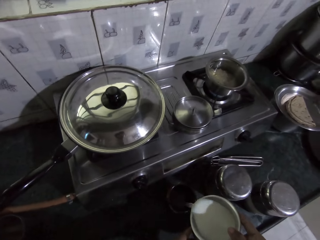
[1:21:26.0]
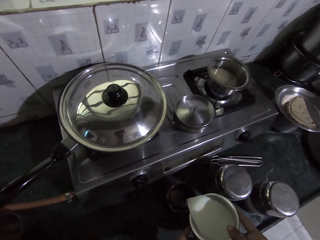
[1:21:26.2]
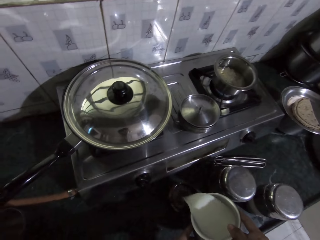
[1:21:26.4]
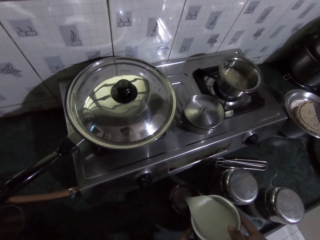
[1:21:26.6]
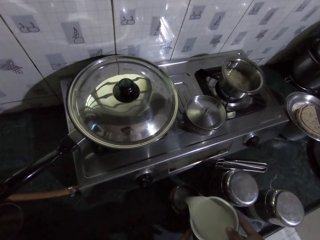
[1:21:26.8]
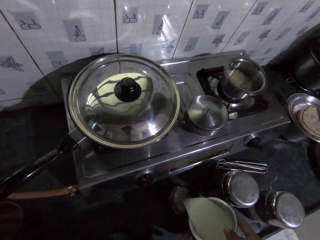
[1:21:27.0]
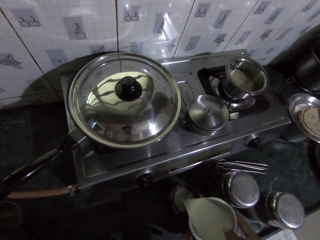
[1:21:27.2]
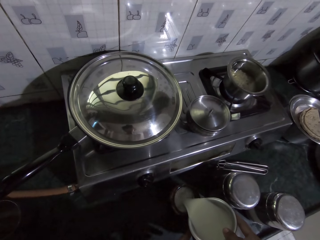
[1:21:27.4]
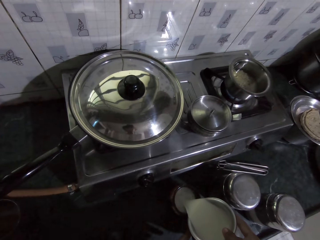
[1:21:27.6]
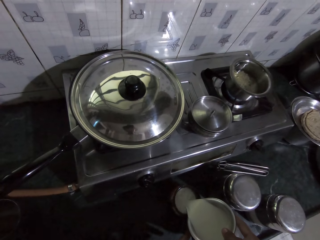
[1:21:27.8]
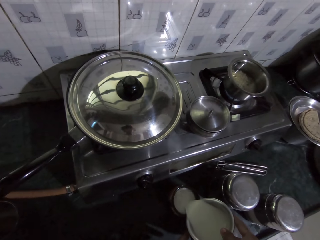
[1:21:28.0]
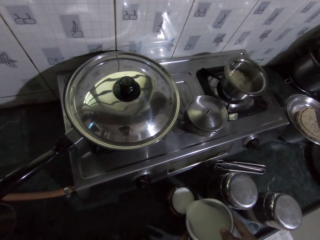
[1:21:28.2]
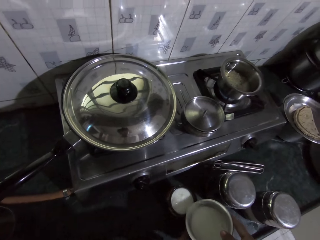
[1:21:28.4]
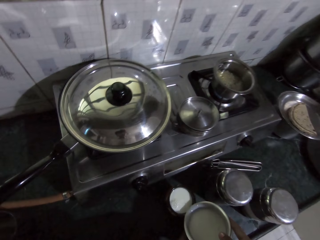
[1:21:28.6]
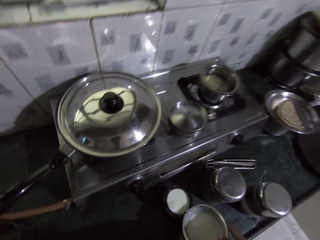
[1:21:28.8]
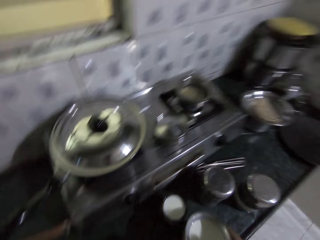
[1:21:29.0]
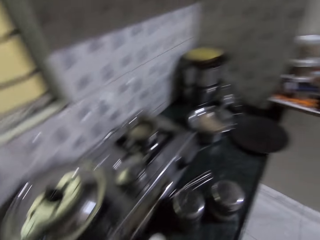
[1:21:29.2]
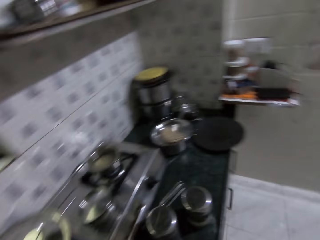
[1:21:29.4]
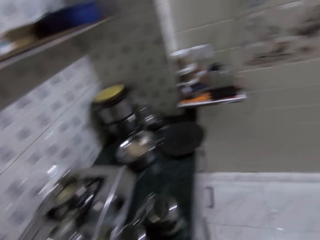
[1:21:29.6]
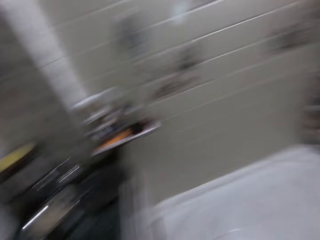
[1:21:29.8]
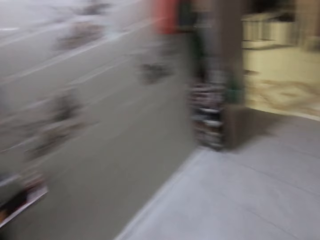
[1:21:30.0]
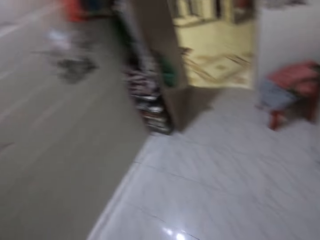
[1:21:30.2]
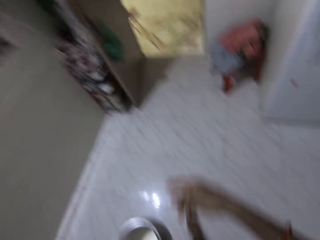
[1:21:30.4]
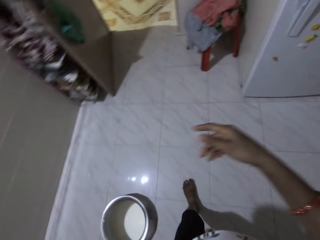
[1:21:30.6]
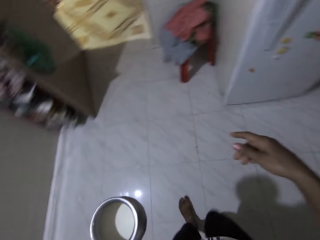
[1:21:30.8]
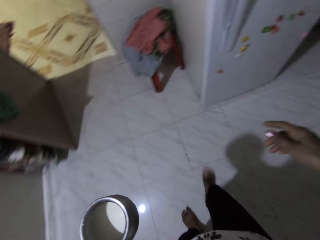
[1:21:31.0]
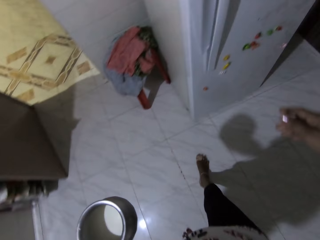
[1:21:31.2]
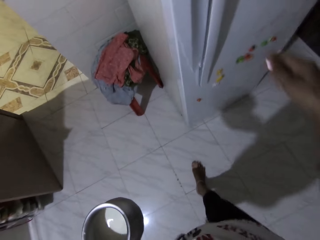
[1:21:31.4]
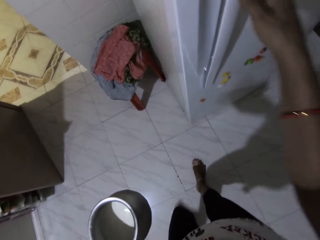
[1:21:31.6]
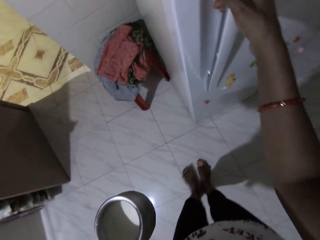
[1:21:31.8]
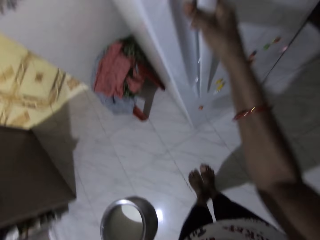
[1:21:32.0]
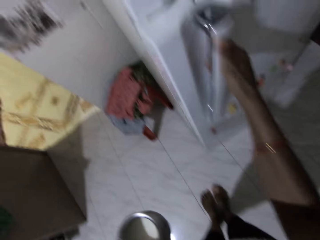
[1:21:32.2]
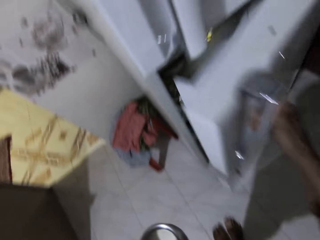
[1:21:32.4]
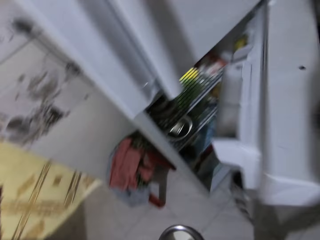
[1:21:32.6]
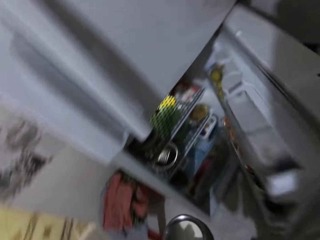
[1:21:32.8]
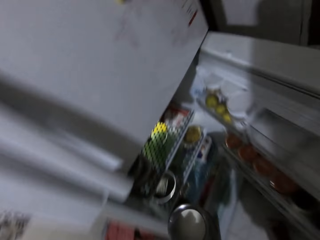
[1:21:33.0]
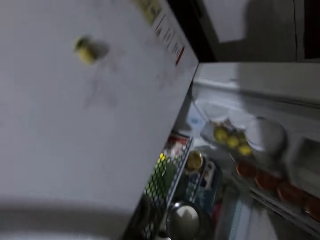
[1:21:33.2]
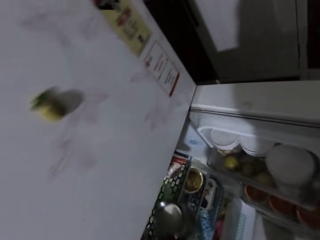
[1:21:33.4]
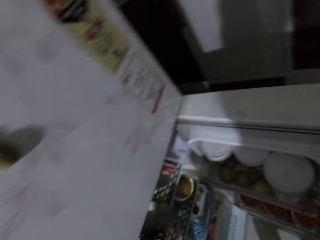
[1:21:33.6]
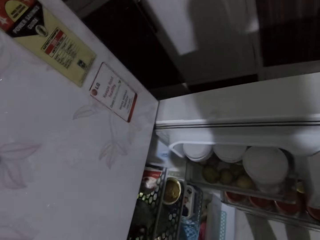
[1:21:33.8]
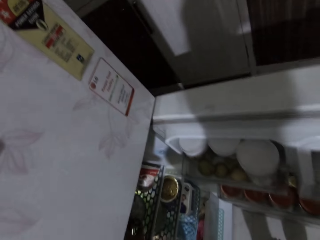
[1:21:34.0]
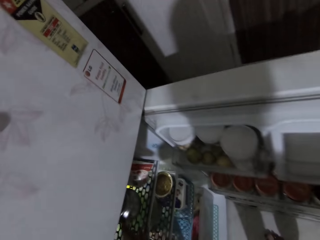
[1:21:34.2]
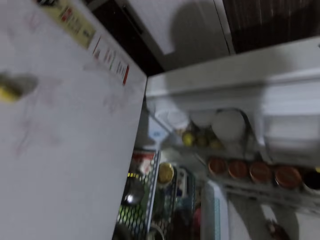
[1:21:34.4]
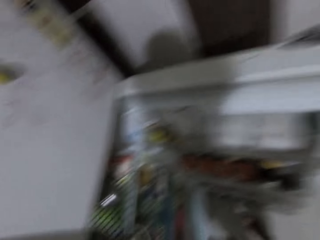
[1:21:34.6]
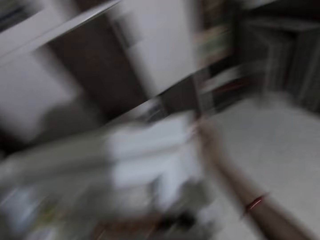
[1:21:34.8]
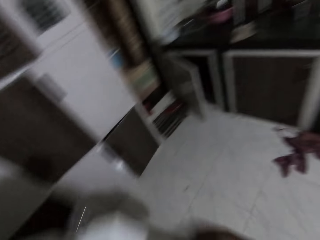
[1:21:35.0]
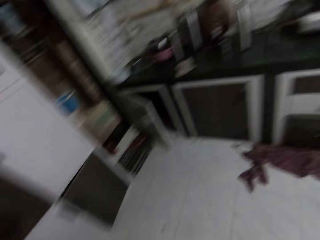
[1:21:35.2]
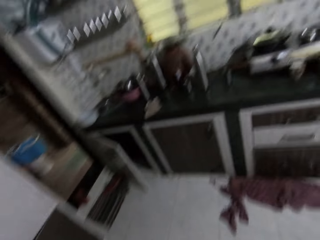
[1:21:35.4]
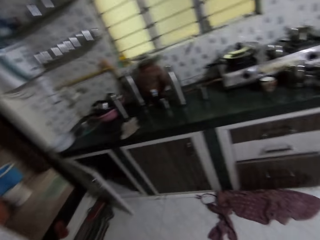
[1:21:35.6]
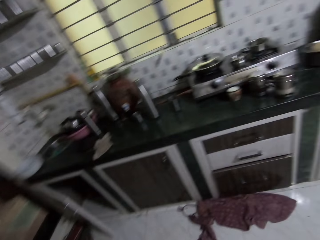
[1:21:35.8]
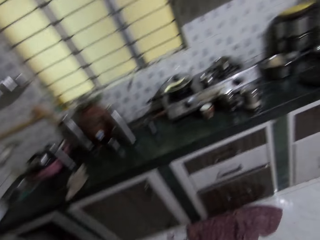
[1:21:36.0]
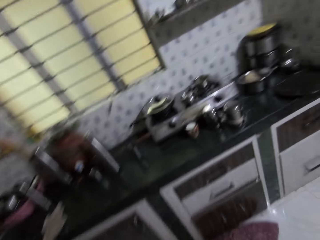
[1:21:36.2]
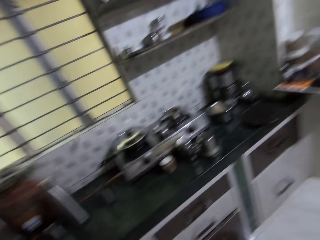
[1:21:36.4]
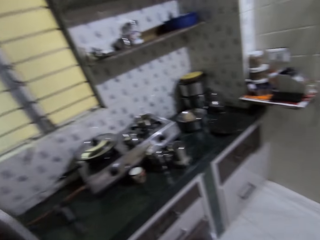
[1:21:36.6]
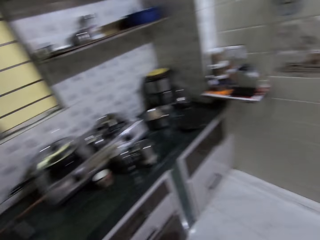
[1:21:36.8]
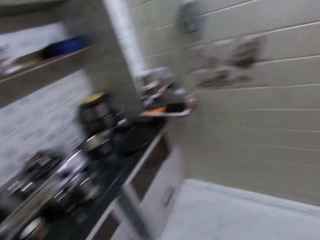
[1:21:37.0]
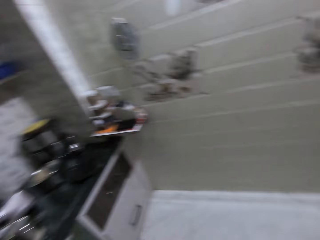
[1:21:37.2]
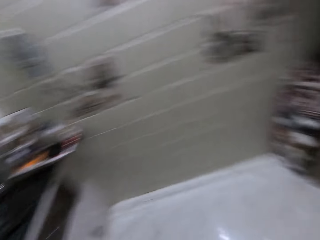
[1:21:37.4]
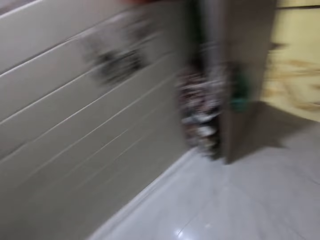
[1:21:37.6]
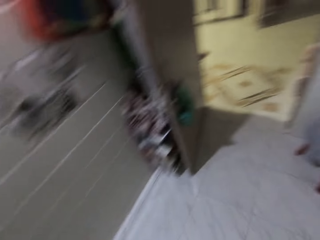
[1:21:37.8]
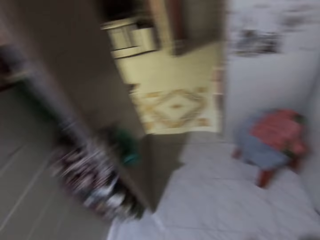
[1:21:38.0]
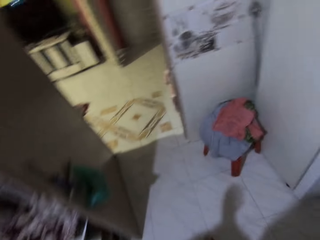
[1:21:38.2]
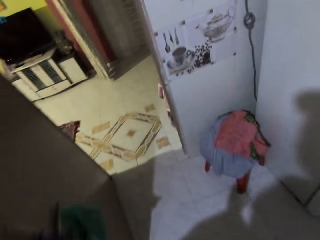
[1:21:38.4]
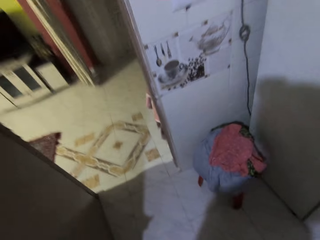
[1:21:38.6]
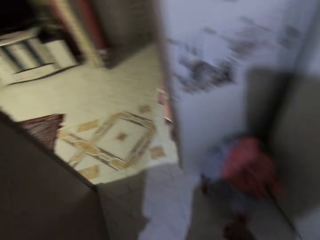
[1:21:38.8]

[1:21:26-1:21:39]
The camera wearer pours the cup of milk into a mug on the counter top with both hands. She walks towards the fridge from the counter with the cup of milk in her left hand. She holds the handle of the fridge with her right hand. She opens the fridge with her right hand. She places the cup of milk inside the fridge with her left hand. She closes the fridge with her right hand. She walks around a house.

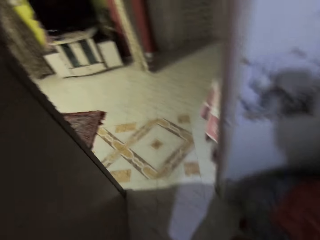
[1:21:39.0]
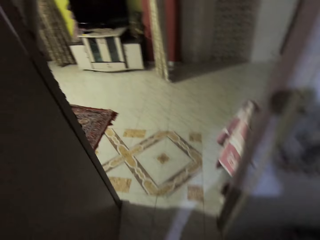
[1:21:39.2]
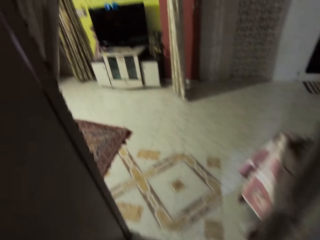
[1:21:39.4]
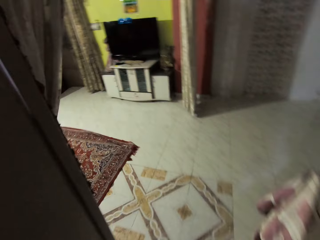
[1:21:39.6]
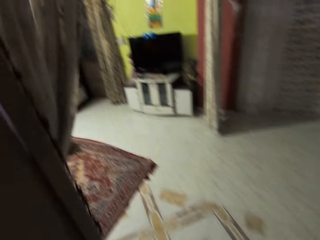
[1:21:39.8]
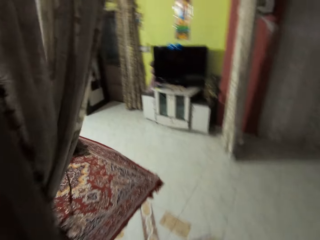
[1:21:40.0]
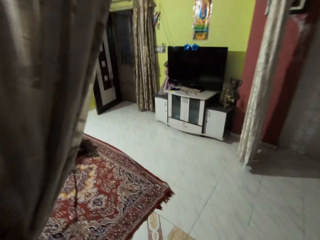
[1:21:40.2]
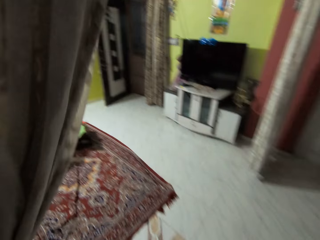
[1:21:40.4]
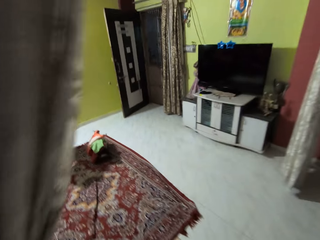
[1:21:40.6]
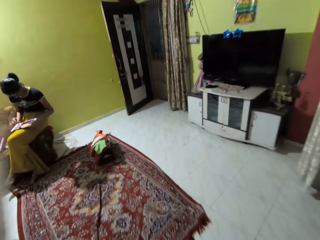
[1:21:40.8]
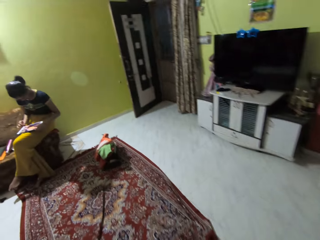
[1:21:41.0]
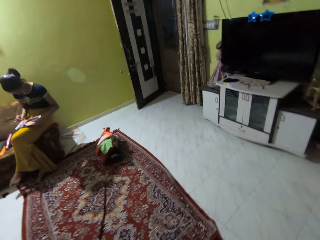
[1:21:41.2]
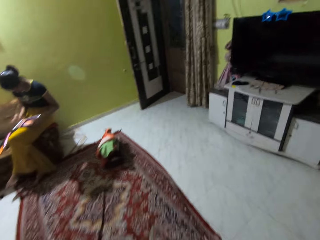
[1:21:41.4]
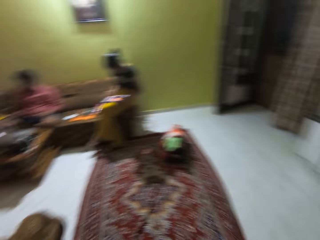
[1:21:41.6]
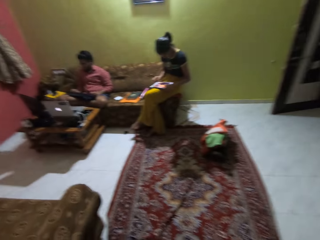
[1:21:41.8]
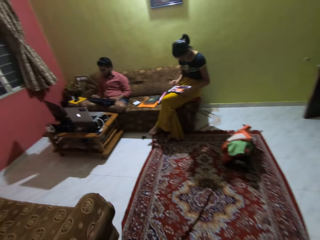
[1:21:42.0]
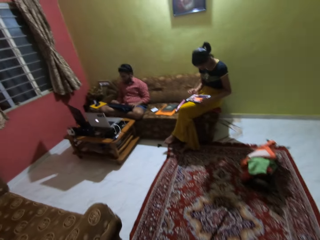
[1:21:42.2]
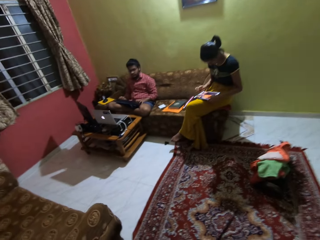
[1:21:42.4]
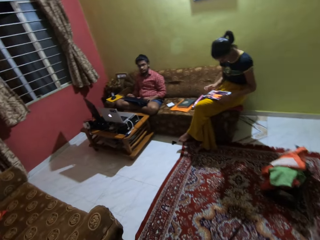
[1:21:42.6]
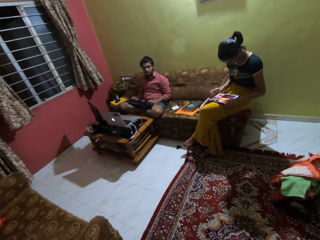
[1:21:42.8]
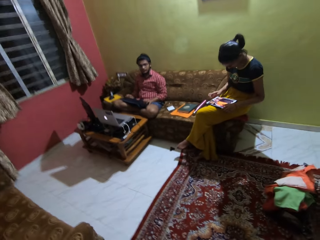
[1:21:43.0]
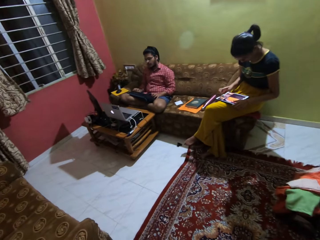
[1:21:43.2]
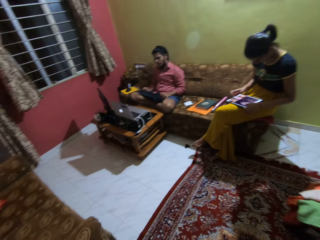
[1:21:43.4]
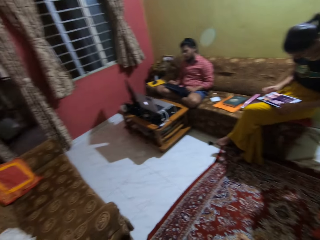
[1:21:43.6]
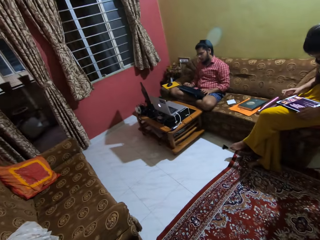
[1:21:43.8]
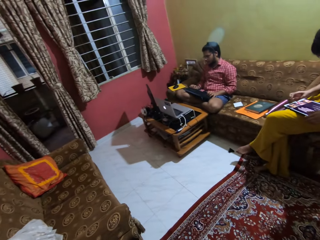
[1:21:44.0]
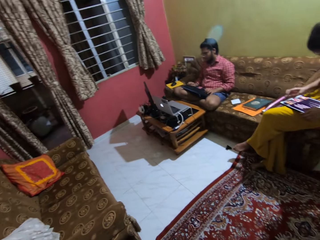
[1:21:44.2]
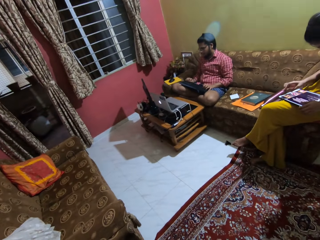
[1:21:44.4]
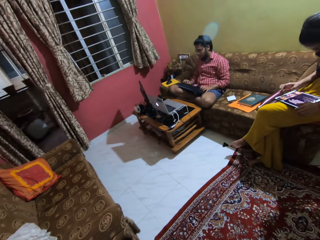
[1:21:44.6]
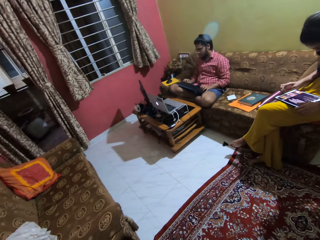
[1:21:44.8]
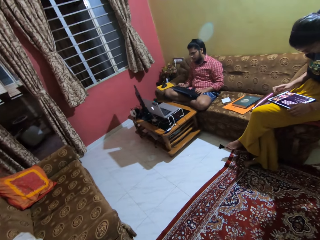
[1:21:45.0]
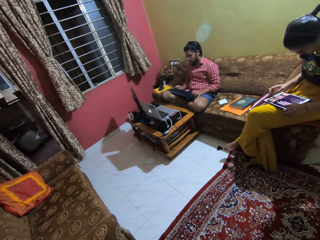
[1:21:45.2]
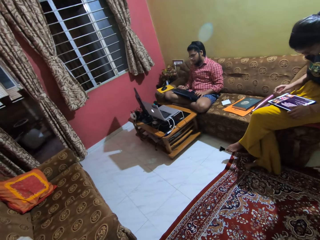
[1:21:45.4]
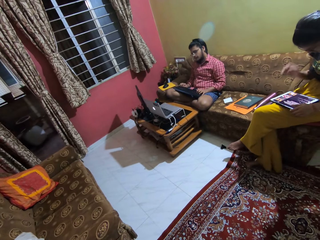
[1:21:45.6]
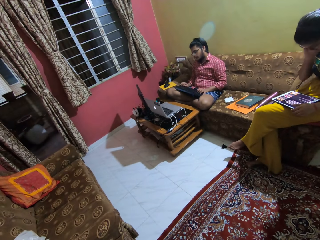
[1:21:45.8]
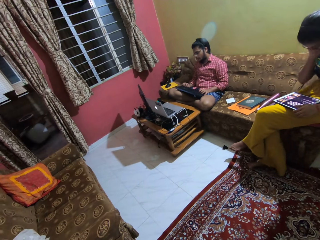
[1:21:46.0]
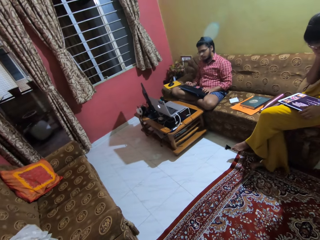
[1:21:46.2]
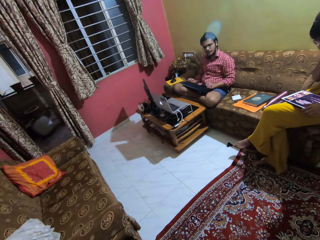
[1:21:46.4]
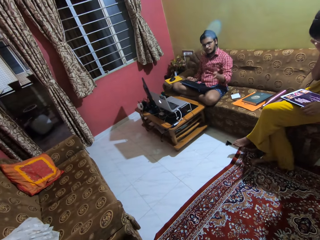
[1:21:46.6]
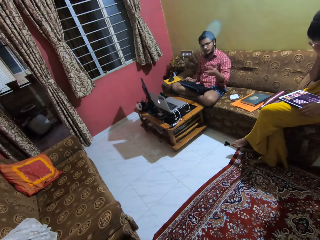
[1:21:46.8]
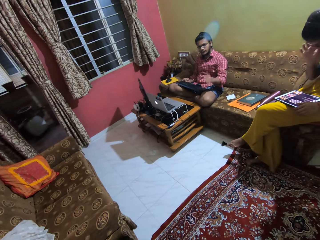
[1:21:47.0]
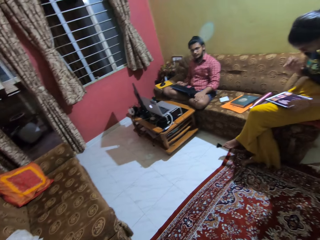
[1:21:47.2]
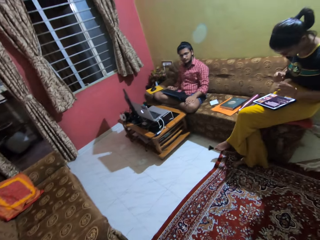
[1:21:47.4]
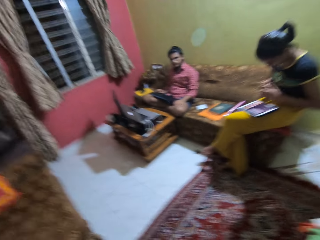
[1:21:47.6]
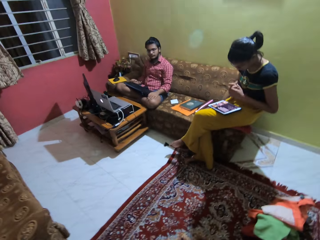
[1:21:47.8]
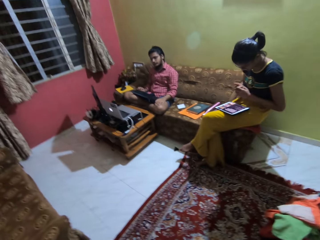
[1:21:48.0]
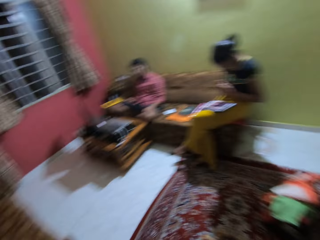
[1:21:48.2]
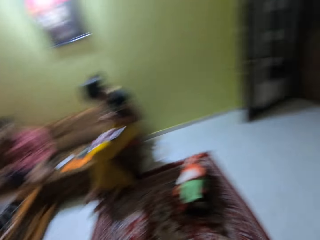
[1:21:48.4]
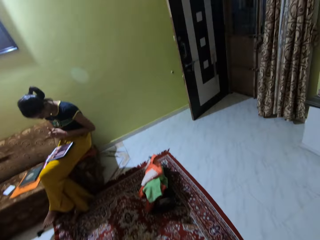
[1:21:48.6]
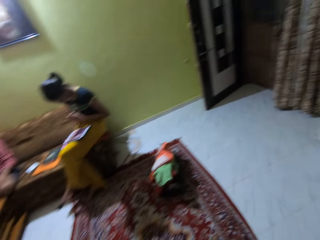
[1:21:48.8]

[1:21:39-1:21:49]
The camera wearer walks into the living room from the kitchen. A woman operates a phone tablet on her left hand with her right hand. The camera wearer converses with a man and the woman in the living room. The man sits on a cushion in the living room with a keyboard on his lap. The man shakes his head. The woman adjusts a pair of glasses on her face with her right hand. The man gestures with his left hand and shakes his hand.
